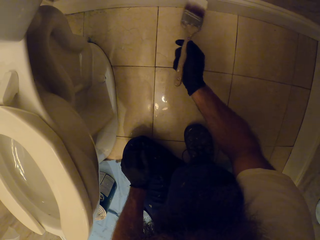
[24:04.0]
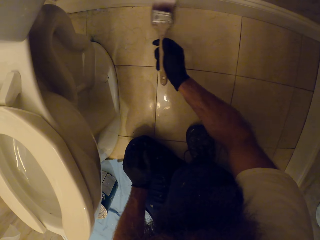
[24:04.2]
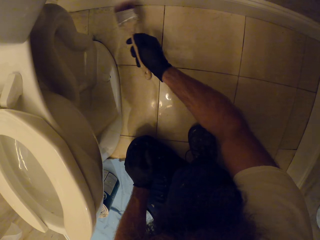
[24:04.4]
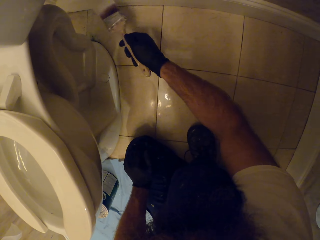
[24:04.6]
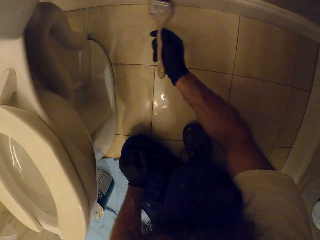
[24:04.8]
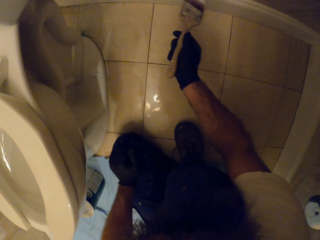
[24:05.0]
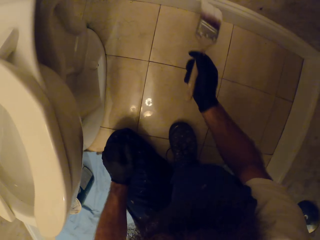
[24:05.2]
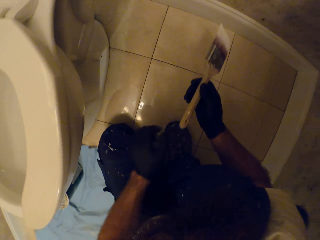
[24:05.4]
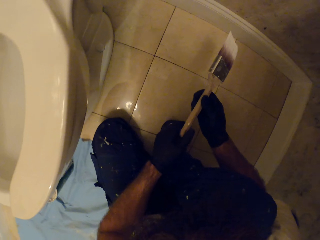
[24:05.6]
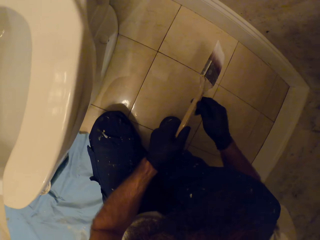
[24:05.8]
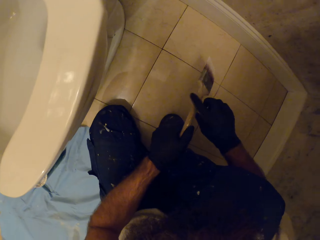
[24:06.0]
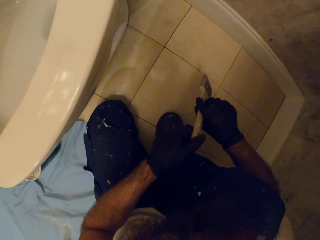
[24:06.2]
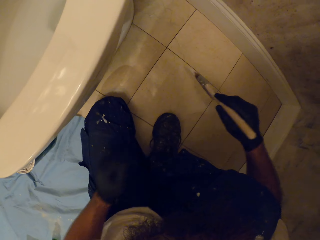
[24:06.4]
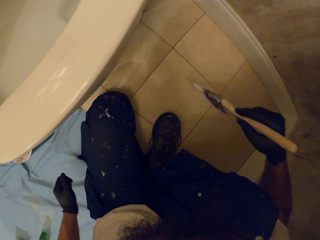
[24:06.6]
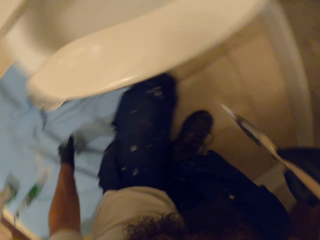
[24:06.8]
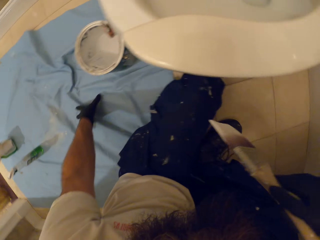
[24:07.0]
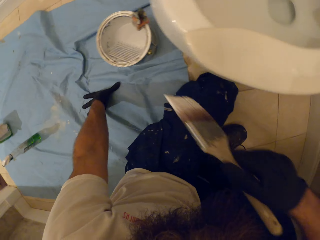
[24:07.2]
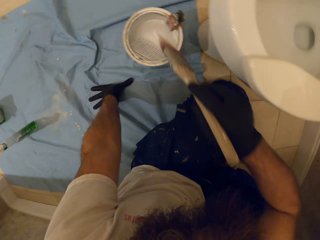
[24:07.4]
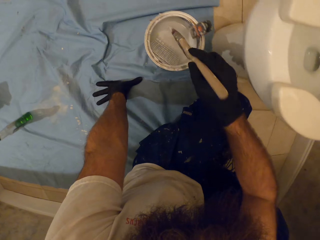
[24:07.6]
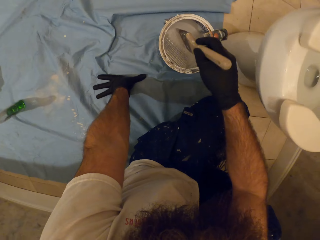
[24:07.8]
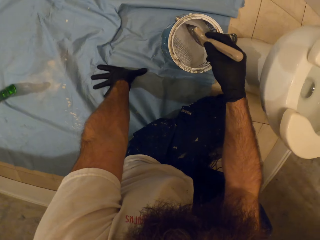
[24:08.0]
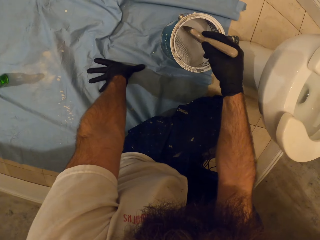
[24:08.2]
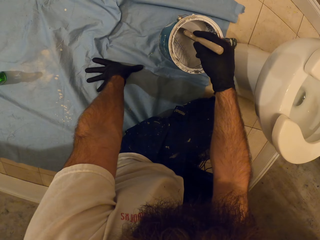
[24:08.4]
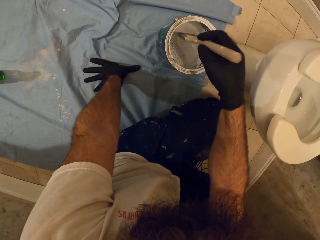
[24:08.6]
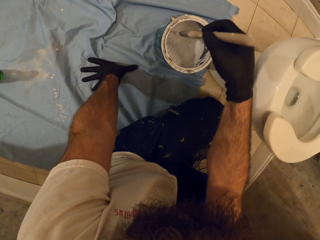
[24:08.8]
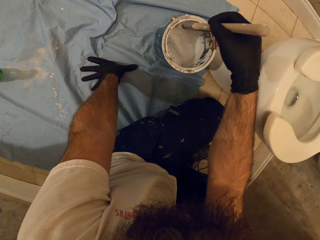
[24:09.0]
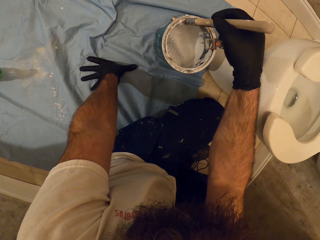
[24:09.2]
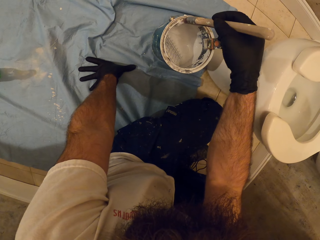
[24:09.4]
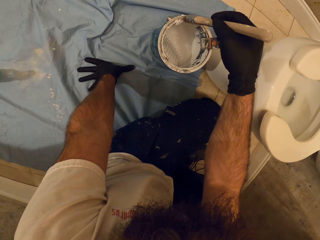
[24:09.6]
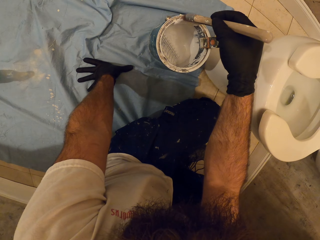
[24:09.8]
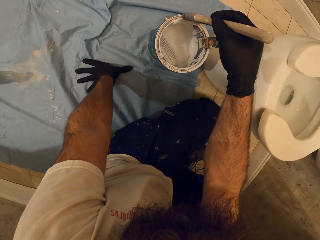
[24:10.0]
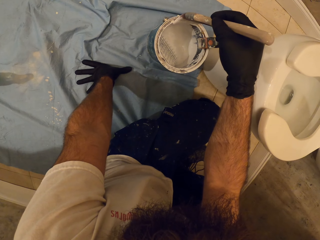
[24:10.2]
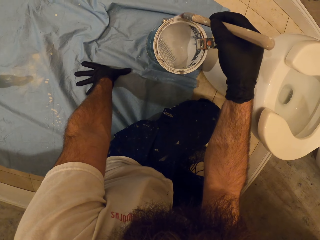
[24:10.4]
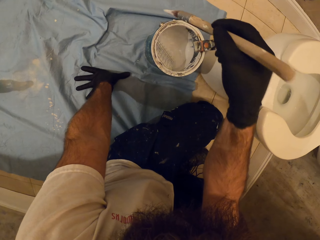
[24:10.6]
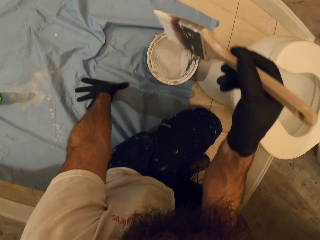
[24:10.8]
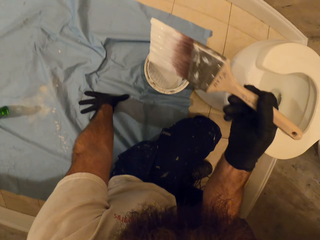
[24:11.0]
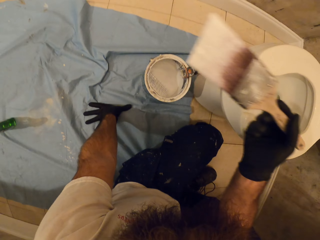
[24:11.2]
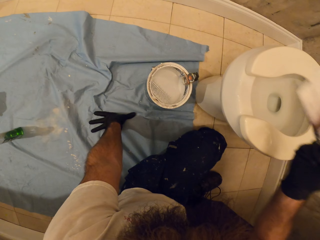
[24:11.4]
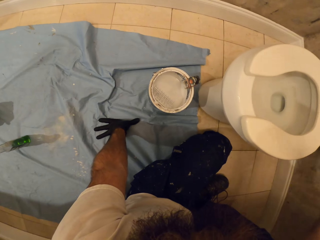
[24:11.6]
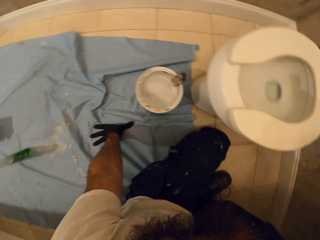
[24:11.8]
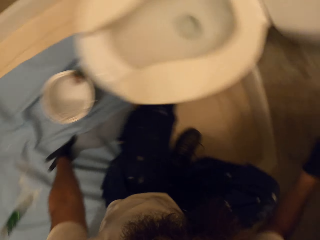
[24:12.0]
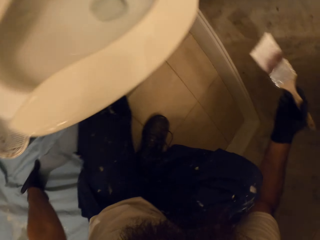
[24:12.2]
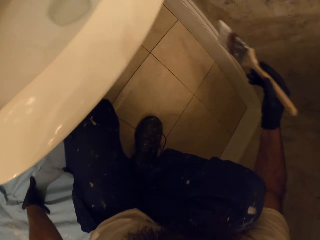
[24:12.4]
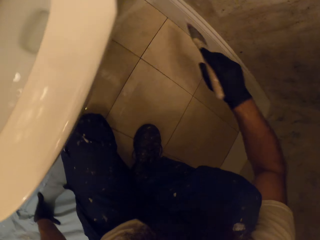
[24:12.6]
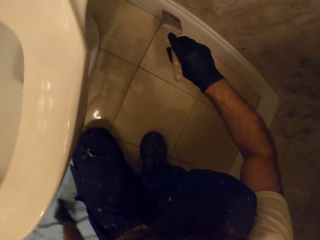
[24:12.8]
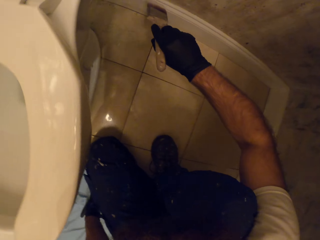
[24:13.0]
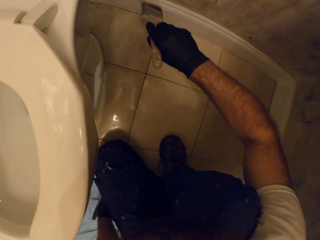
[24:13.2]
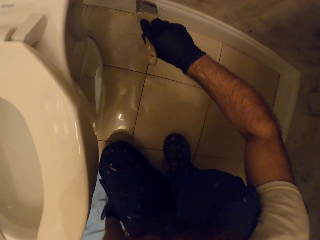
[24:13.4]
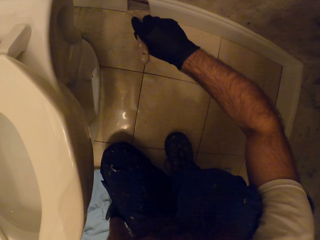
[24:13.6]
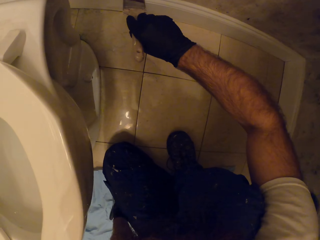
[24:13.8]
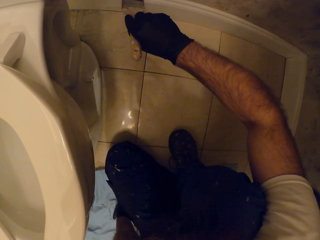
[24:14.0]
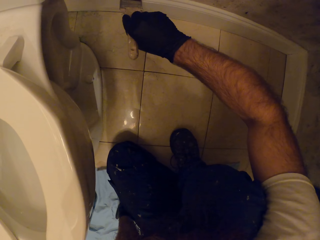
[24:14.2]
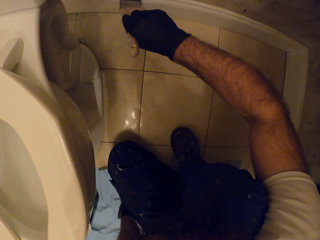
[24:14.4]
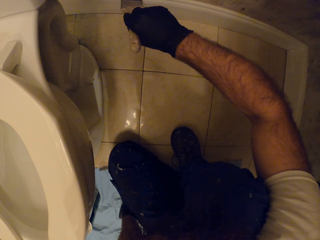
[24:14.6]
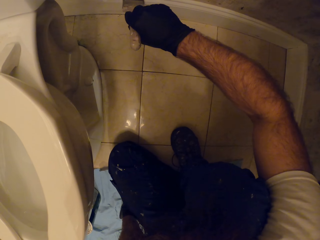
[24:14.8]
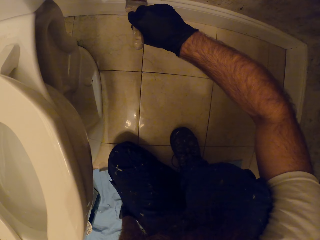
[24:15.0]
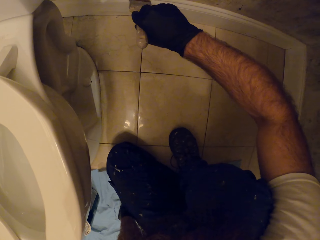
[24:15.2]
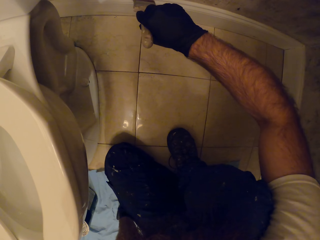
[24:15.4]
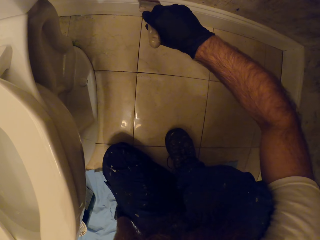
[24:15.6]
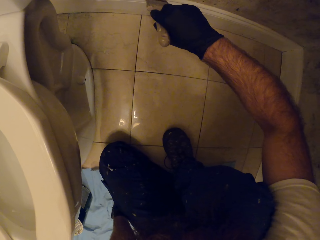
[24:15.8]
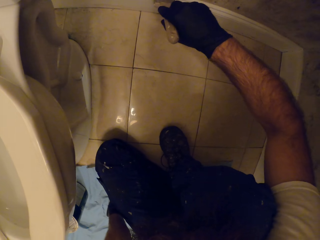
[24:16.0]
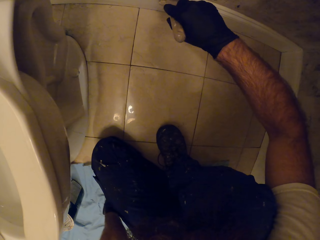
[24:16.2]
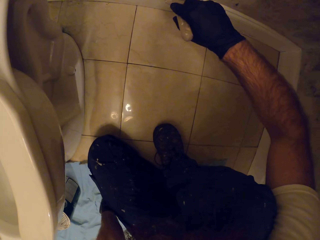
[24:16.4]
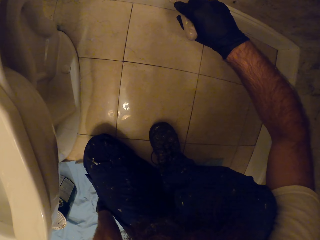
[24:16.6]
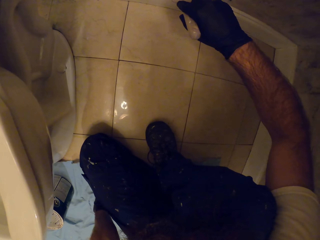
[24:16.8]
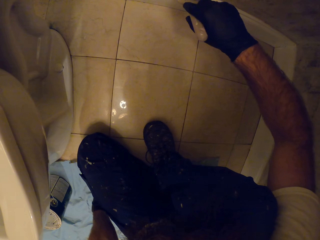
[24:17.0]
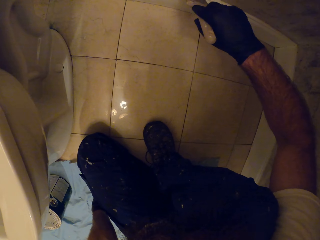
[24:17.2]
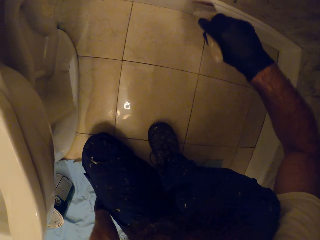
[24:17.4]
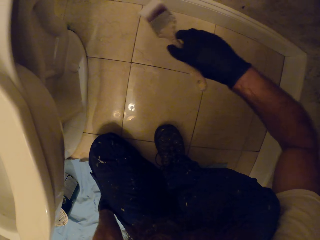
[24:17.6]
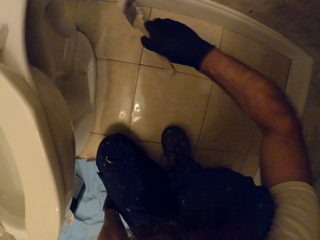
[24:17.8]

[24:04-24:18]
The camera wearer adjusts the brush with both hands. He passes the paint brush in his right hand to his left hand. He passes the paint brush in his left hand to his right hand. He places his left hand on the floor. He touches paint in the paint bucket with the paint brush in his right hand. He removes the brush out of the paint. He cleans off some paint from the paint brush in his right hand onto the paint bucket. He paints the skirting board on the toilet wall with the paint brush in his right hand.

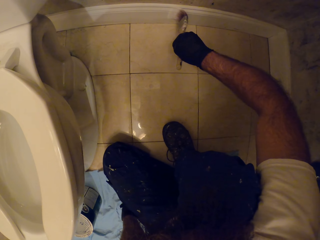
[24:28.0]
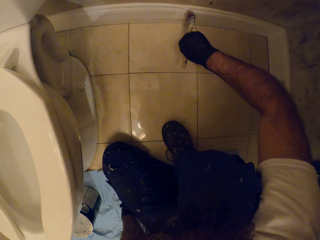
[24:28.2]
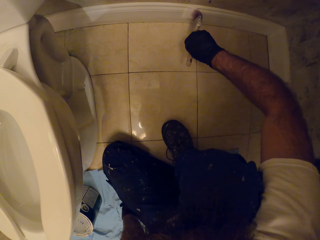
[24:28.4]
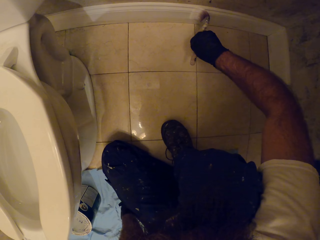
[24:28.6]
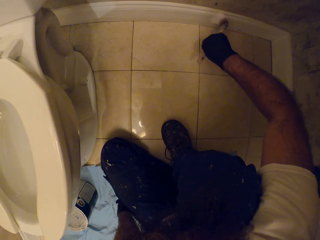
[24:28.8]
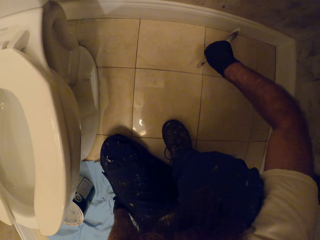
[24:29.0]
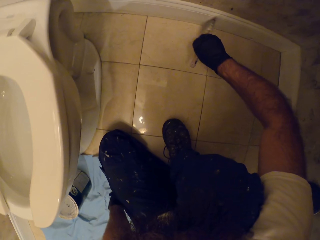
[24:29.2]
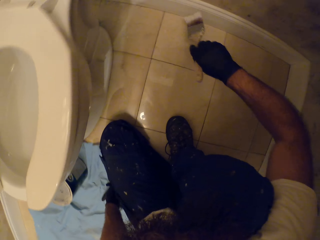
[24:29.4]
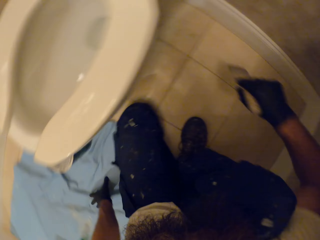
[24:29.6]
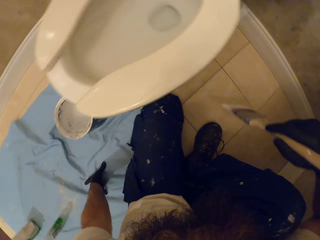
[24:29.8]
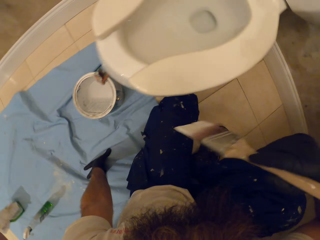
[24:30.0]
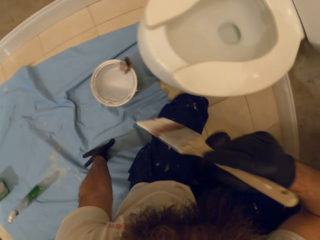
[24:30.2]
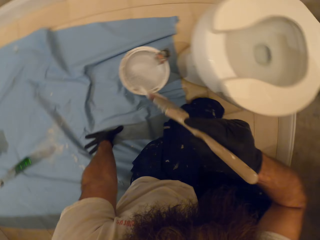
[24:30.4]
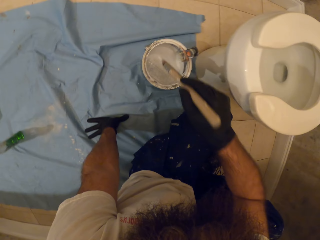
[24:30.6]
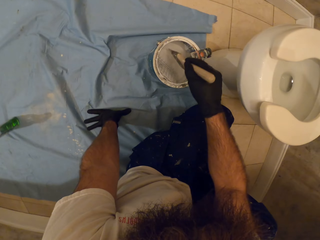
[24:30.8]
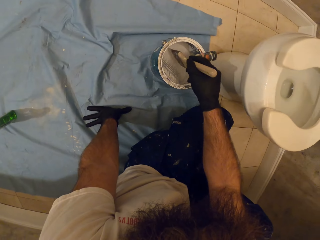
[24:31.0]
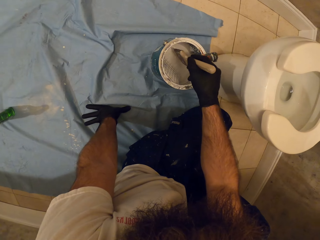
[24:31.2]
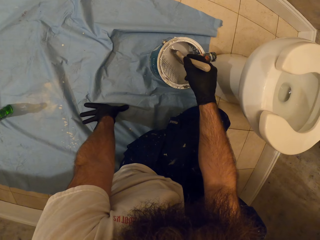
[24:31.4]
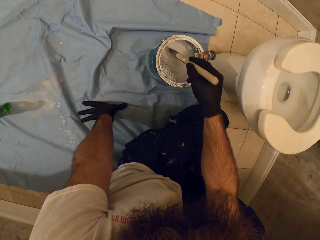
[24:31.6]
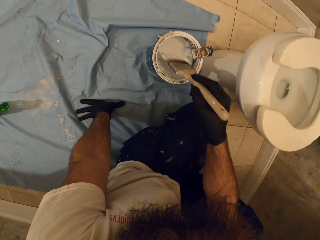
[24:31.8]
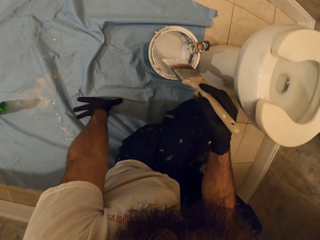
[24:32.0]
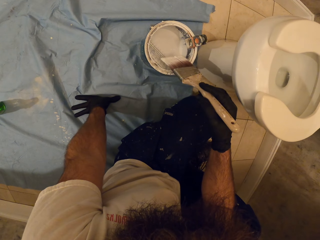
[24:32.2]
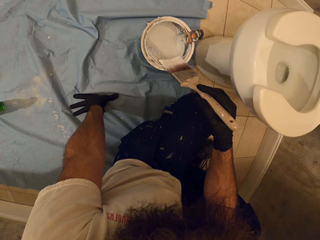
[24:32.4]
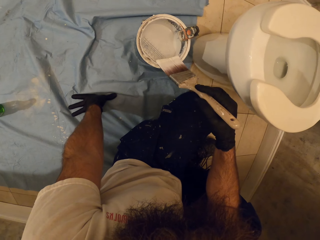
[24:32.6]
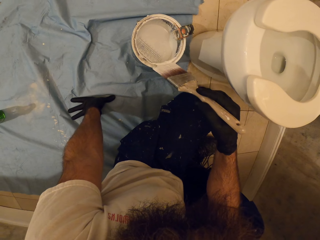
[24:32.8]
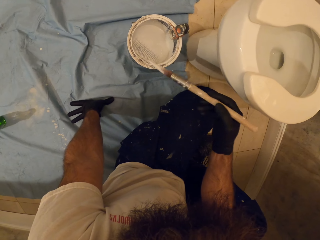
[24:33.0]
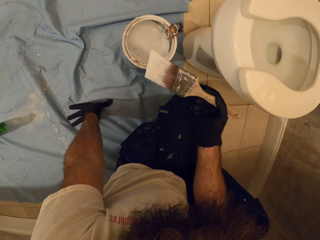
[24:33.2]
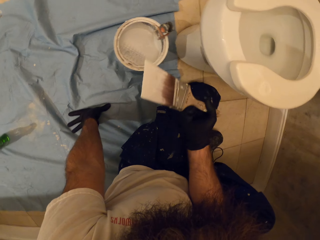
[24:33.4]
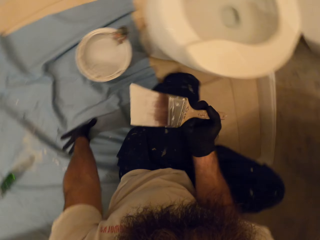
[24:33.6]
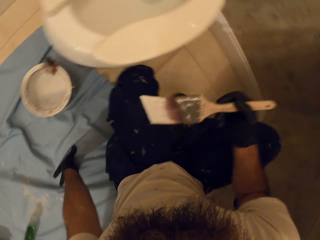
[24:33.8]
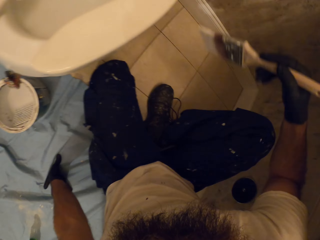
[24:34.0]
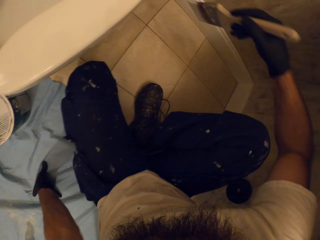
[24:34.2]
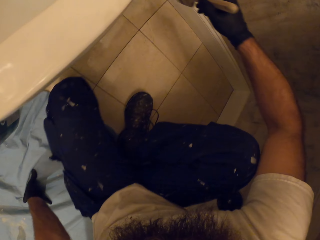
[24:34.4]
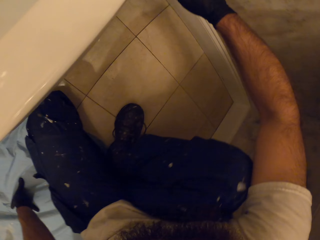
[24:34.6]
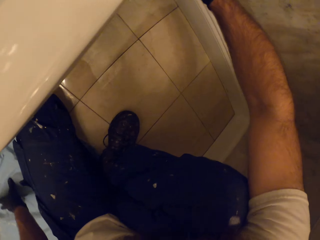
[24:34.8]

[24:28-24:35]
The camera wearer touches paint in the paint bucket with the paint brush in his right hand. He removes the brush from the paint. He cleans off some paint from the paint brush in his right hand onto the paint bucket. He paints the skirting board on the wall with the paint brush in his right hand.
